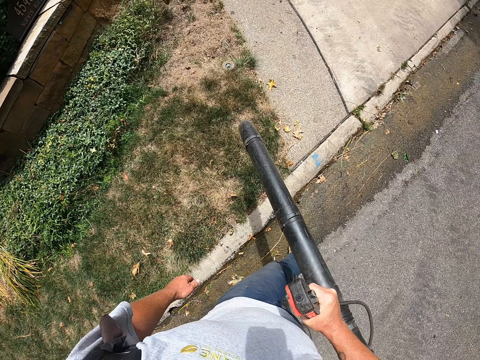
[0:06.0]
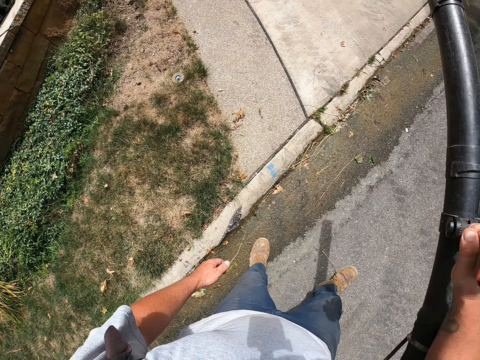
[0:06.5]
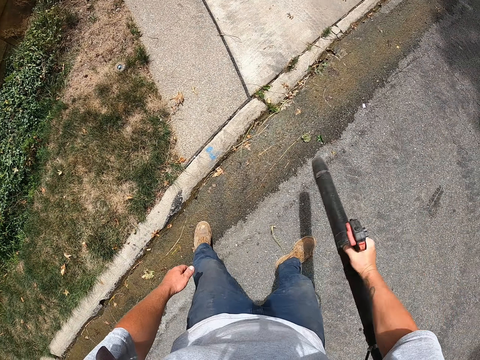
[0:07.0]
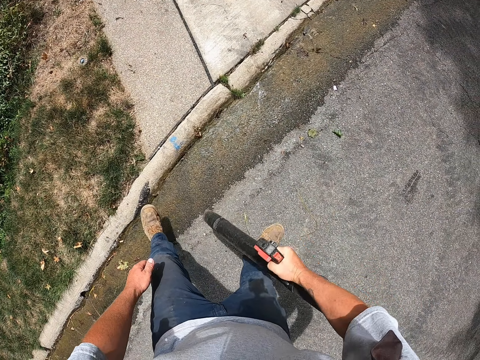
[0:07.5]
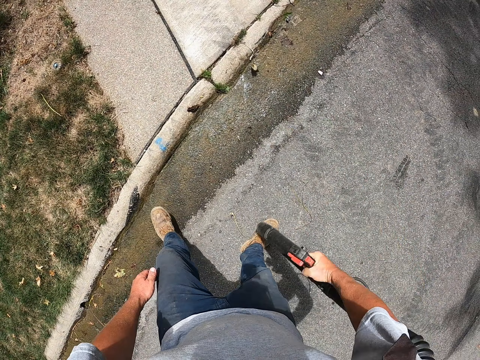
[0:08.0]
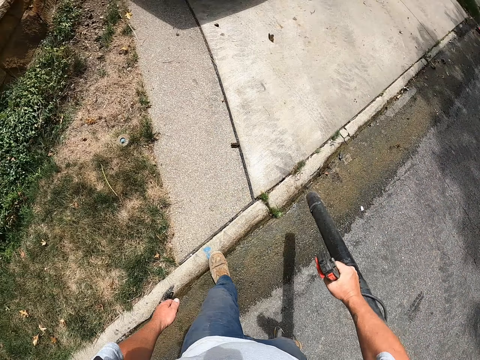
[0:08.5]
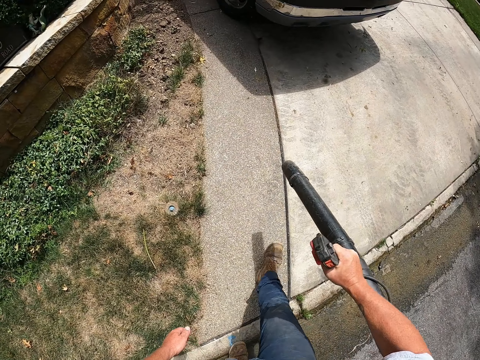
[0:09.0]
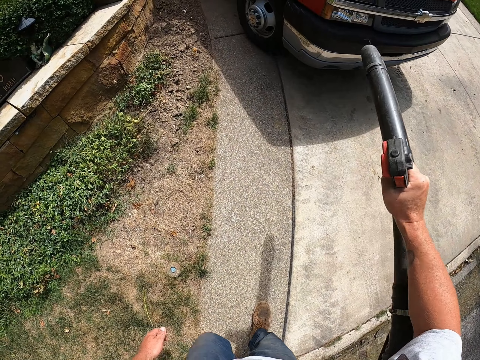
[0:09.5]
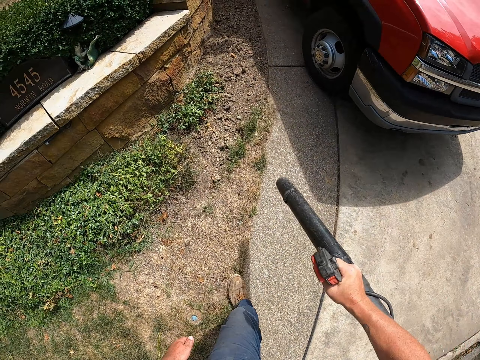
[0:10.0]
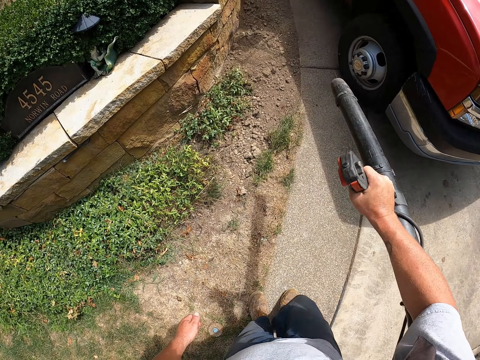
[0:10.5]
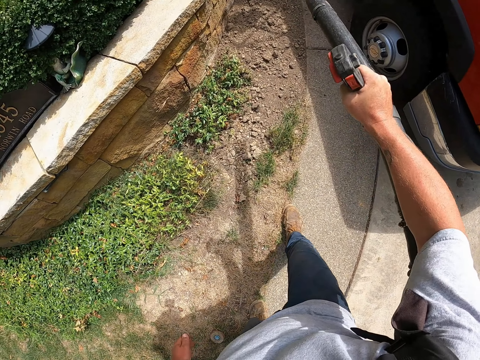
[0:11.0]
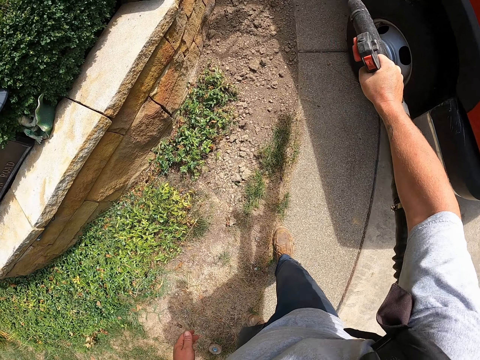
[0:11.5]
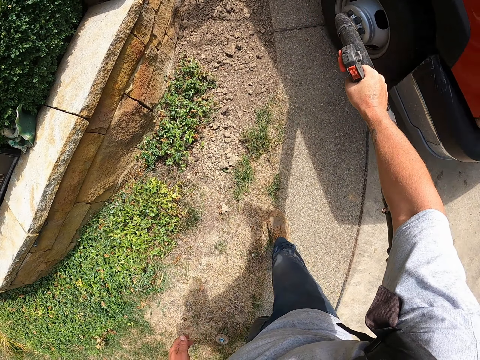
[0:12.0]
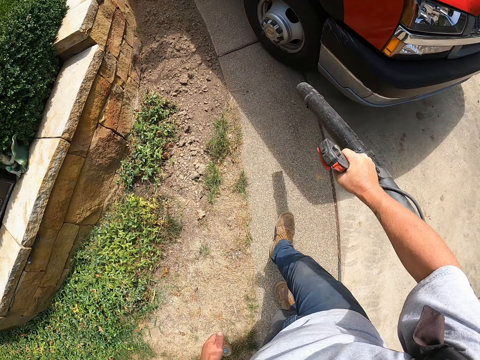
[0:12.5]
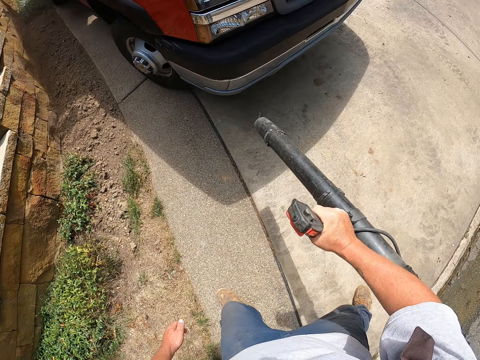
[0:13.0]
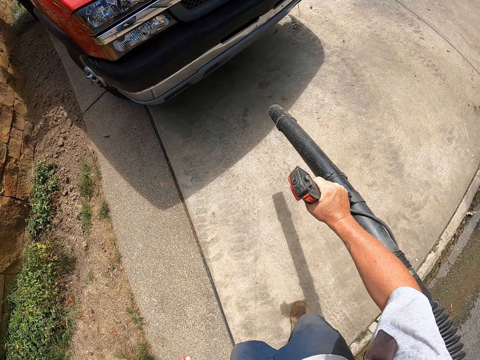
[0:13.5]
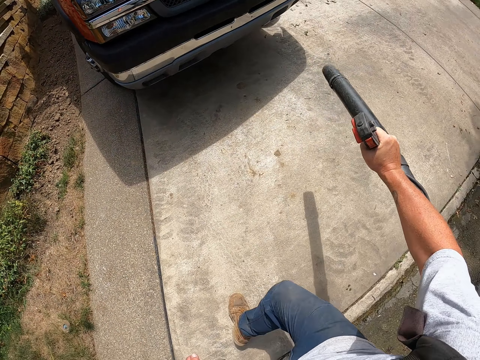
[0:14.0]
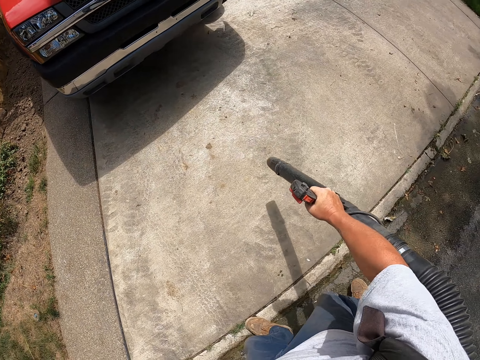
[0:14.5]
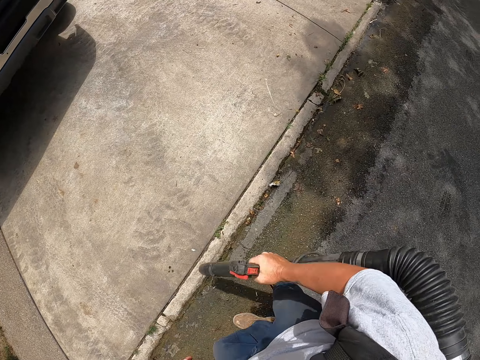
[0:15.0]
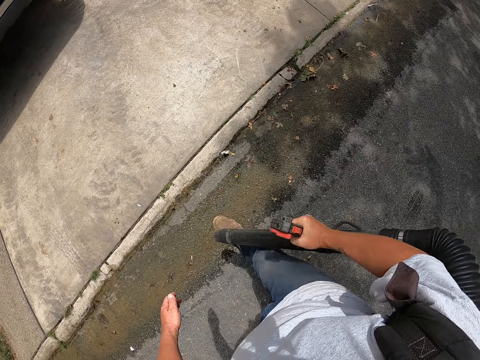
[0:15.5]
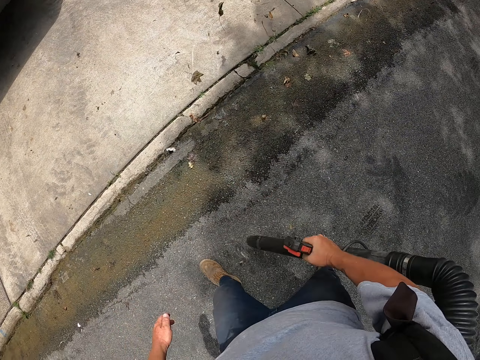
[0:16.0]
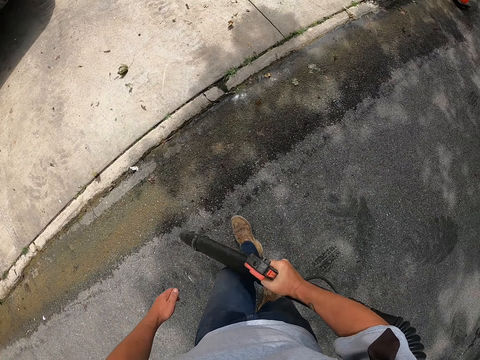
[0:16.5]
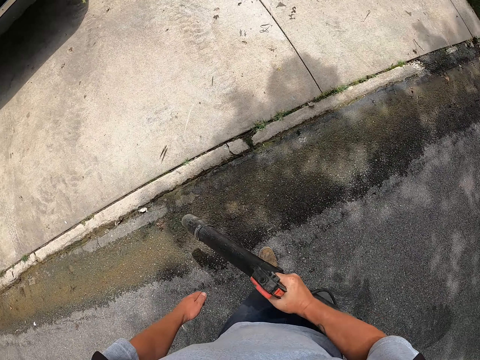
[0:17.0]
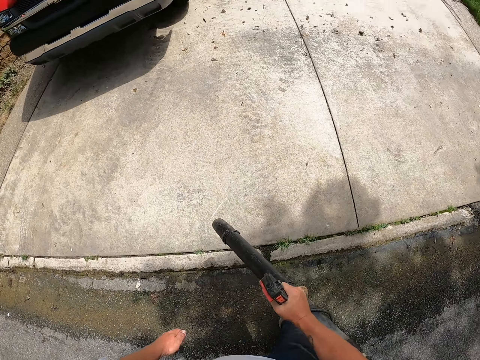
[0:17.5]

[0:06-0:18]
The camera wearer walks around the compound. They blow dirt on the ground.

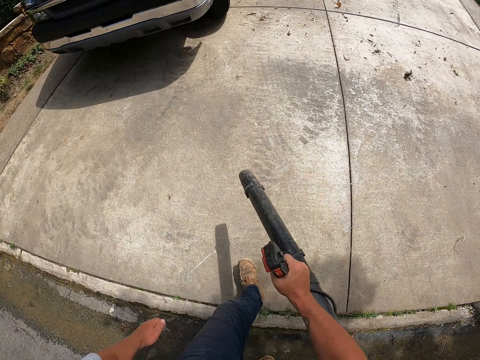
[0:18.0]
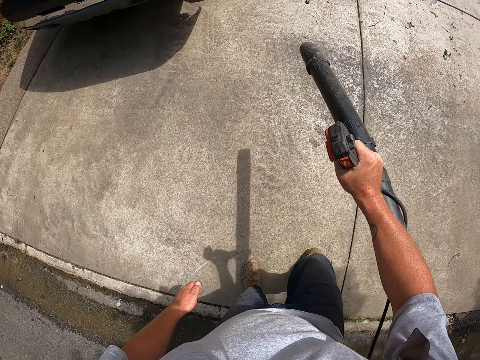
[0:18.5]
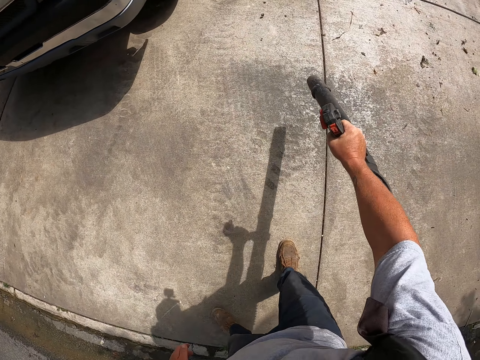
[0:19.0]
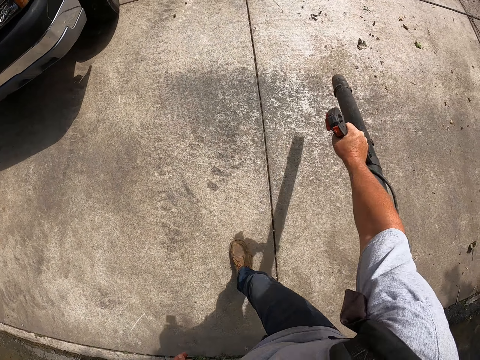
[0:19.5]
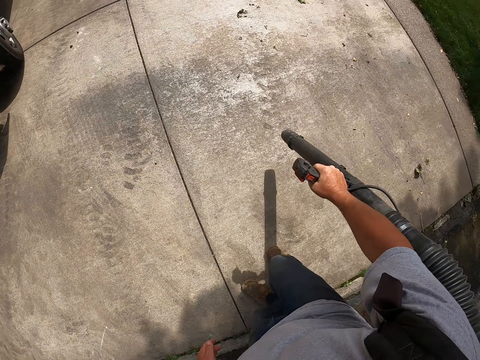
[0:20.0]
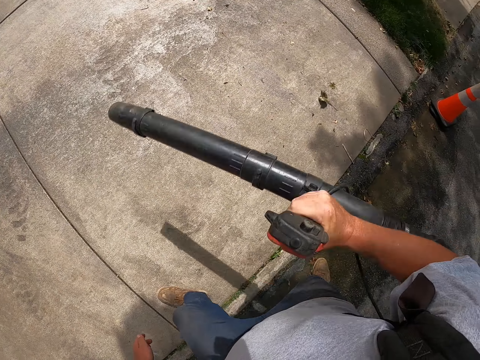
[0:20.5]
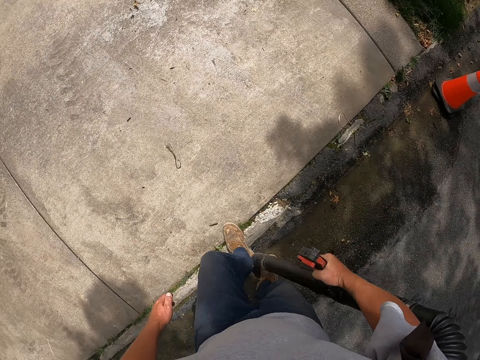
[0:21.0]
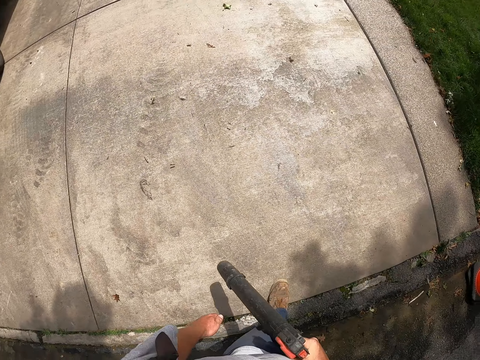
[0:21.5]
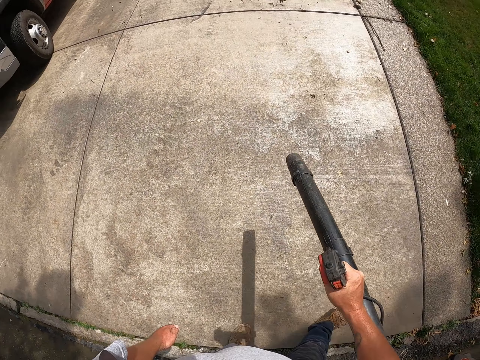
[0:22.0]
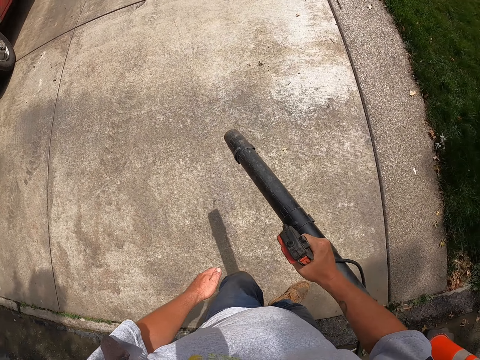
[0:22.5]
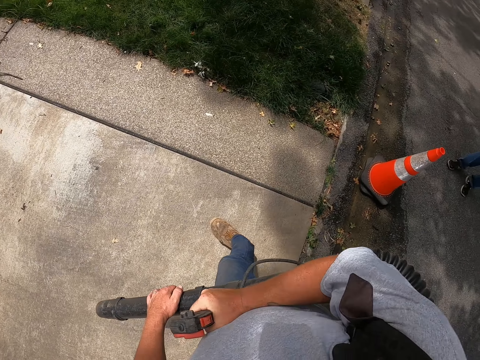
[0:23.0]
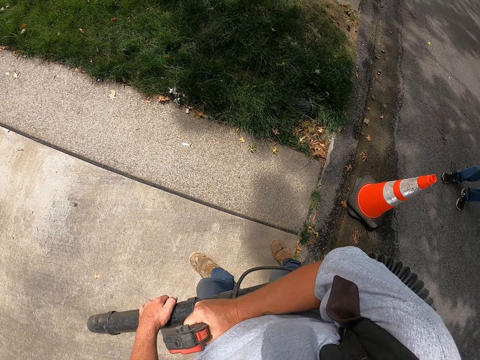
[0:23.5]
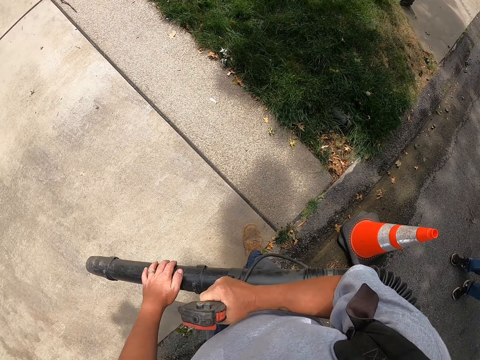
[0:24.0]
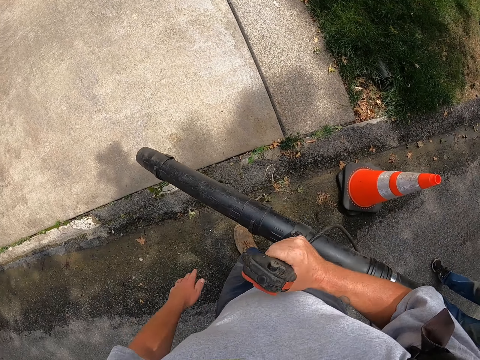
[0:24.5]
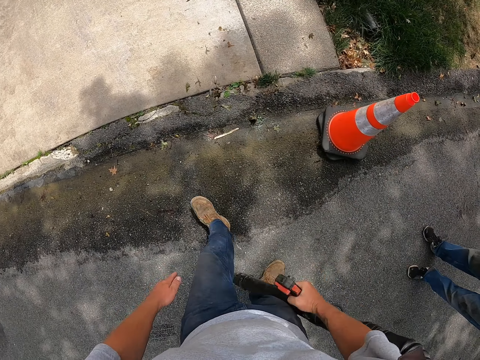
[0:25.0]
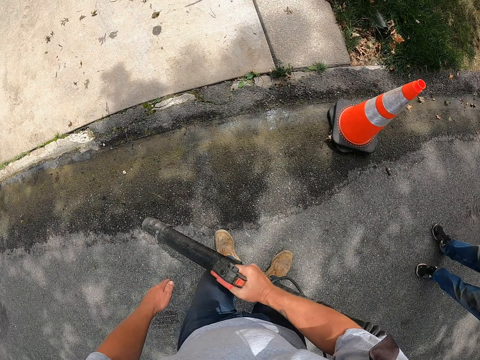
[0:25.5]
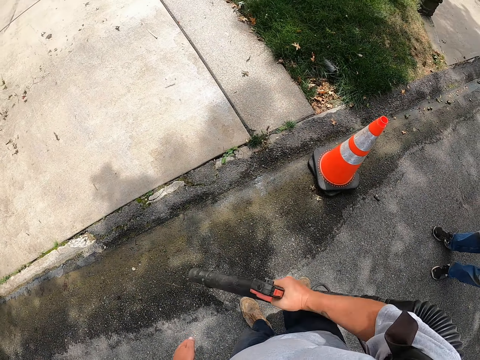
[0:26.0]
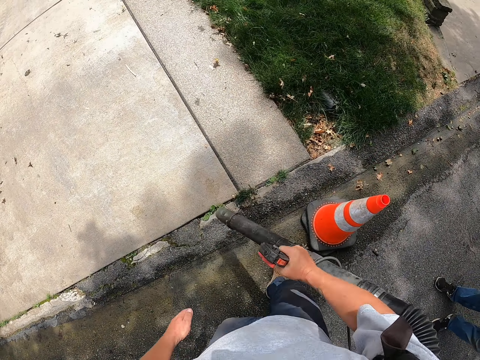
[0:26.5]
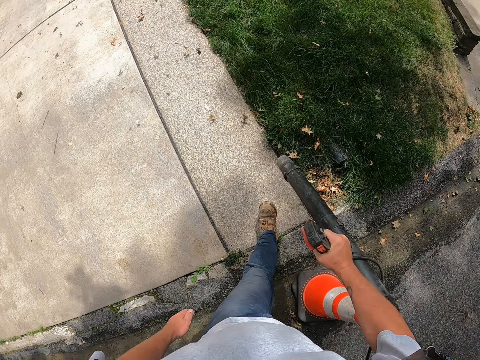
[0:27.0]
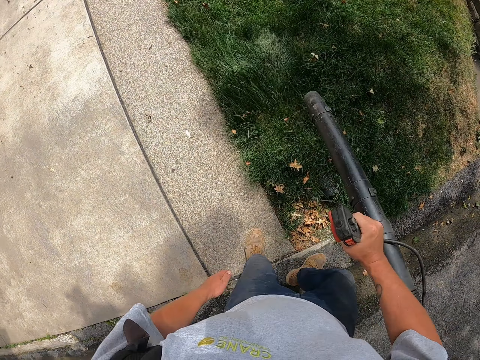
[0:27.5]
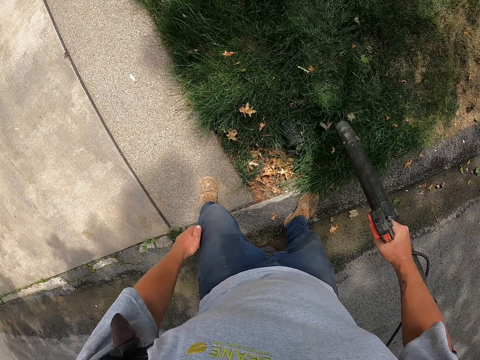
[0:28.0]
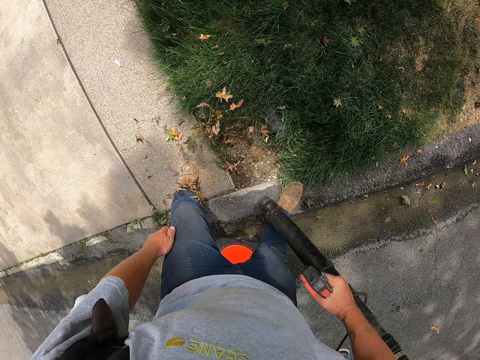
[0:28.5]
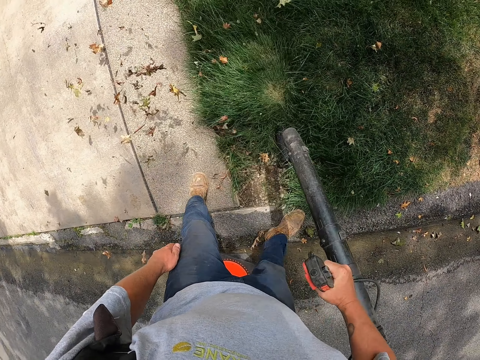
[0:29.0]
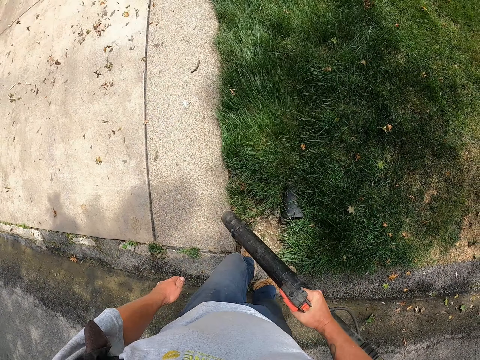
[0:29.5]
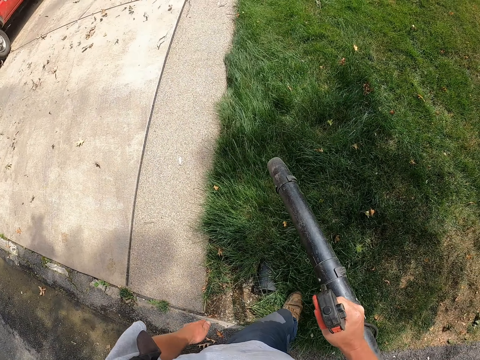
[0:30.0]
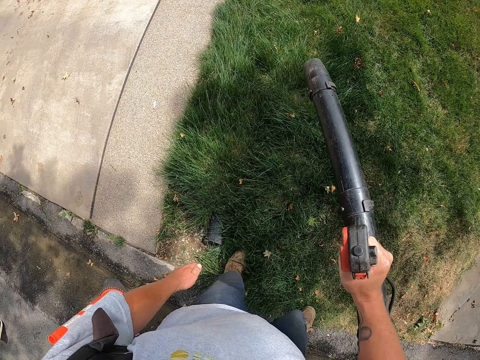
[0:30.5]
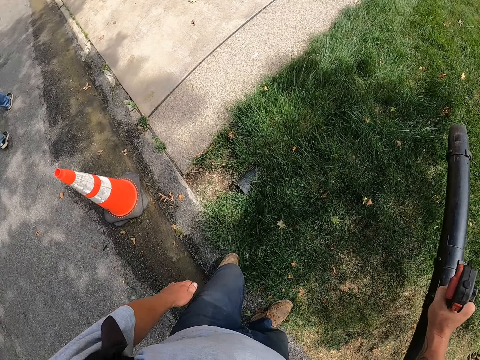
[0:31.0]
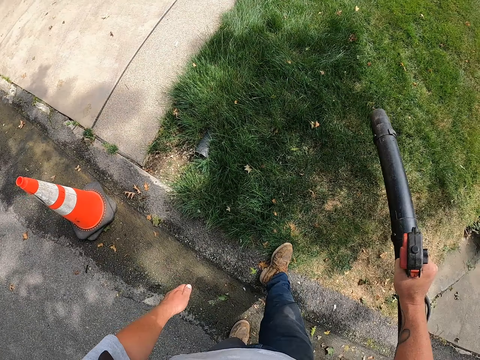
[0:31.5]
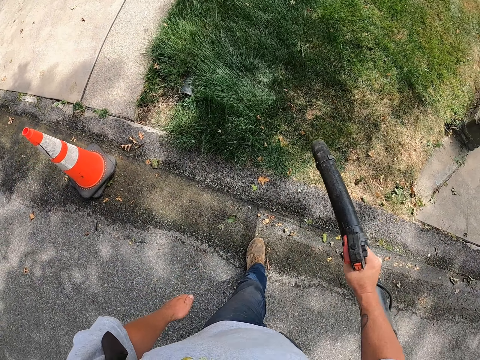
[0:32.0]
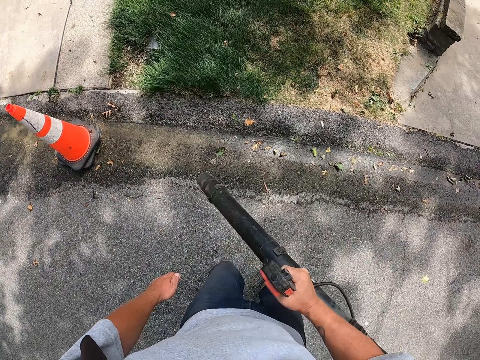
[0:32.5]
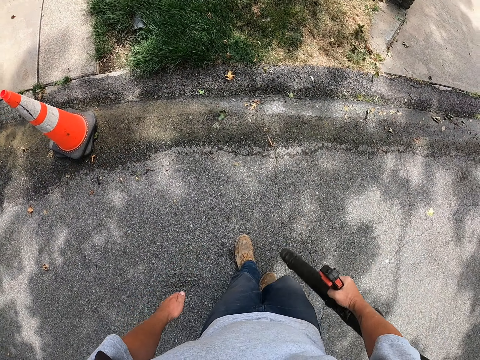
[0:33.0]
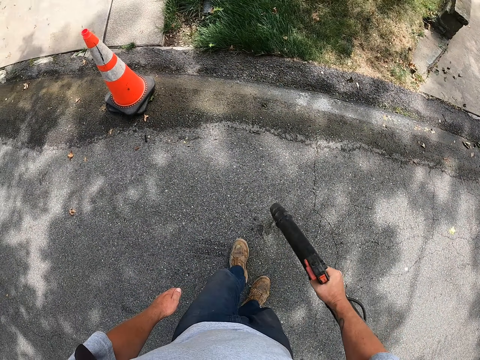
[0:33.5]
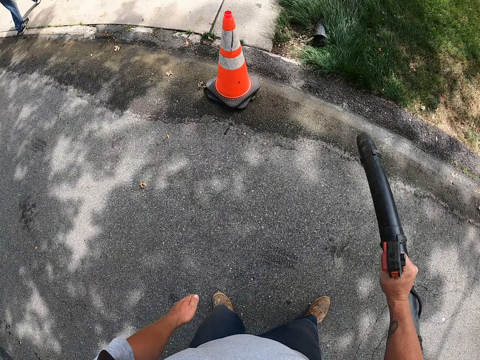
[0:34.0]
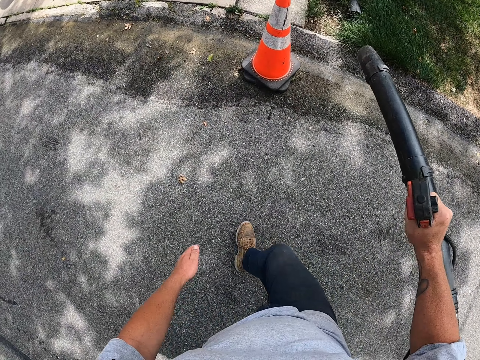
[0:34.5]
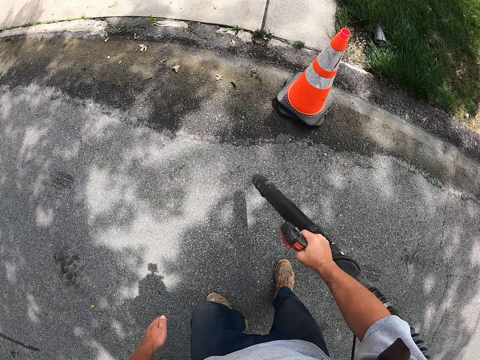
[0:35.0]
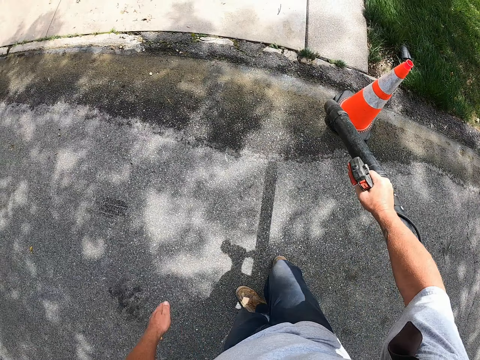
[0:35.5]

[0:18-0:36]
The camera wearer walks around the compound. They blow dirt on the ground. They hold a leaf blower with the left hand. They look around the compound. They blow leaves on the grass with the leaf blower.
